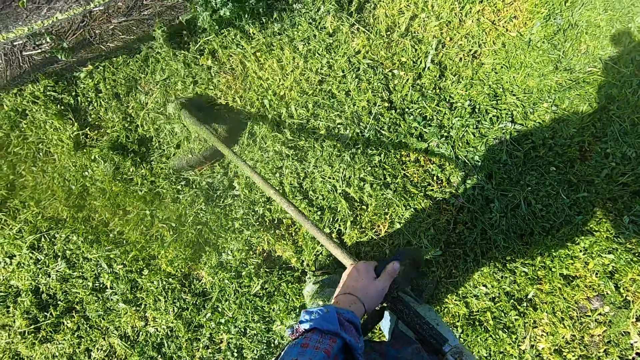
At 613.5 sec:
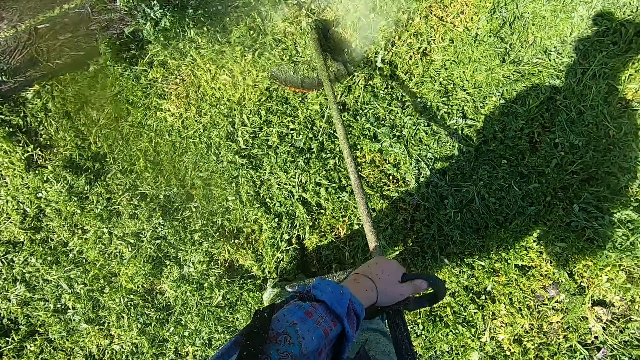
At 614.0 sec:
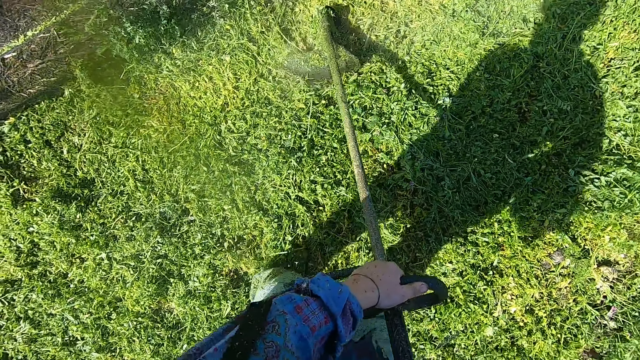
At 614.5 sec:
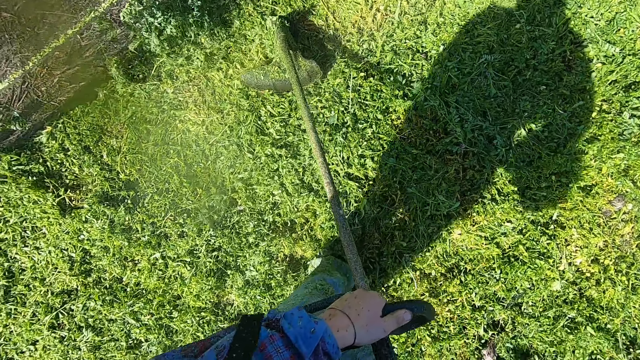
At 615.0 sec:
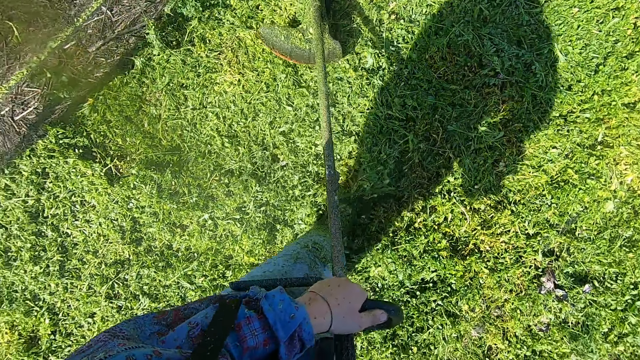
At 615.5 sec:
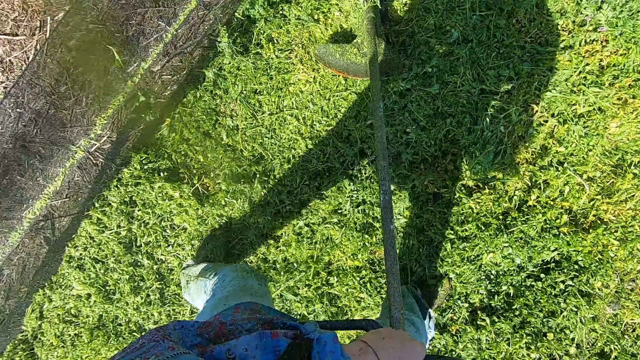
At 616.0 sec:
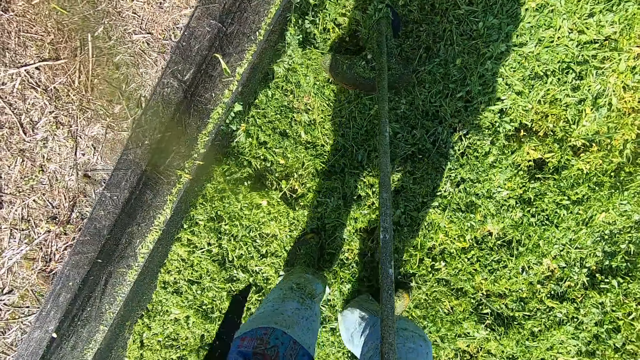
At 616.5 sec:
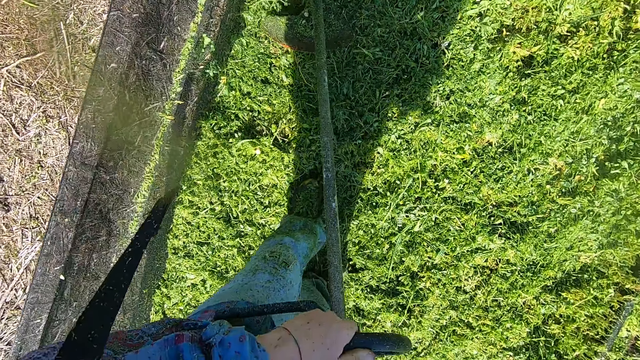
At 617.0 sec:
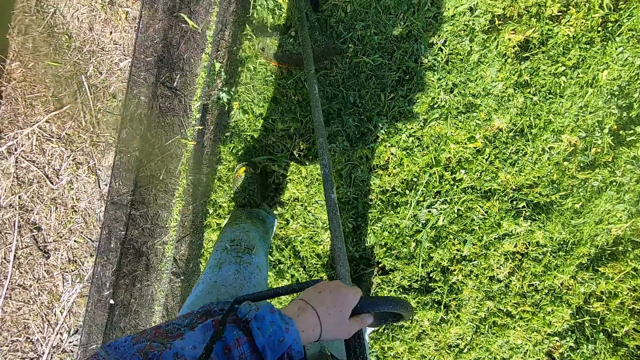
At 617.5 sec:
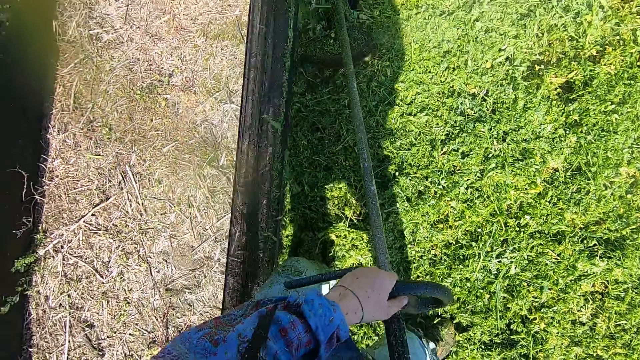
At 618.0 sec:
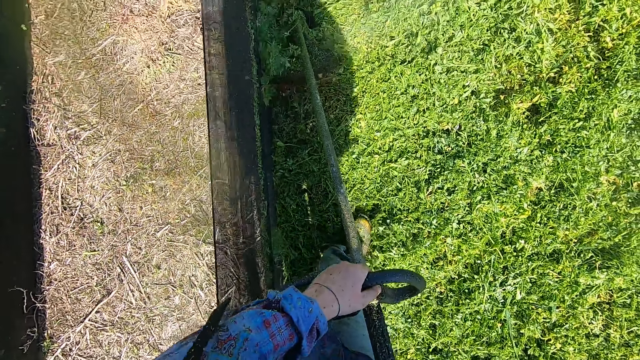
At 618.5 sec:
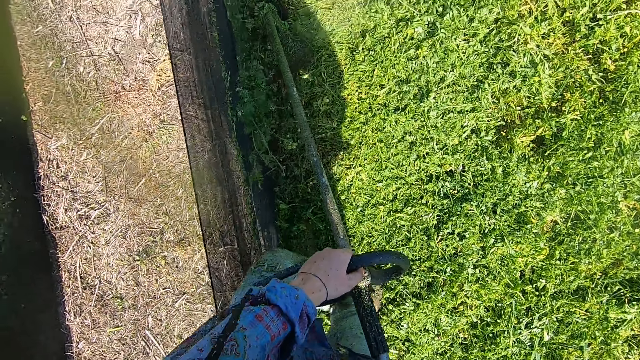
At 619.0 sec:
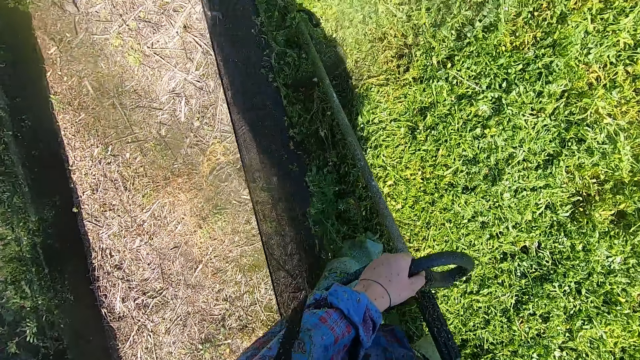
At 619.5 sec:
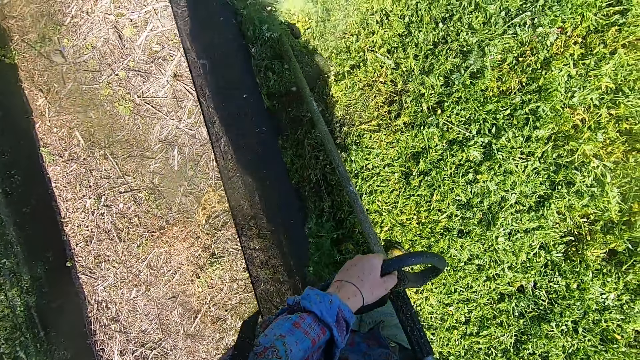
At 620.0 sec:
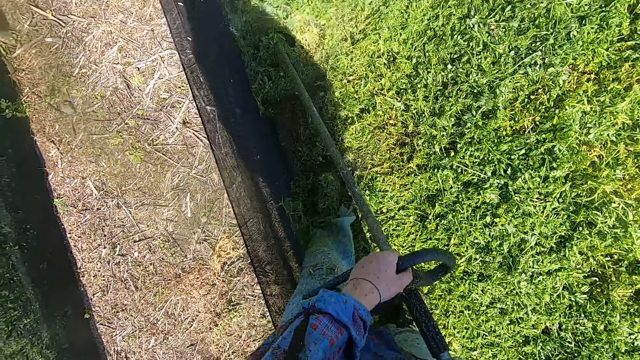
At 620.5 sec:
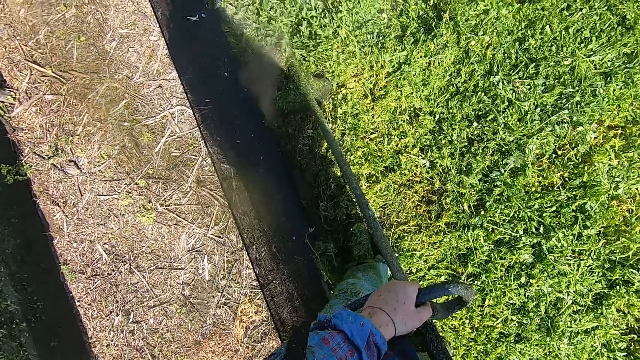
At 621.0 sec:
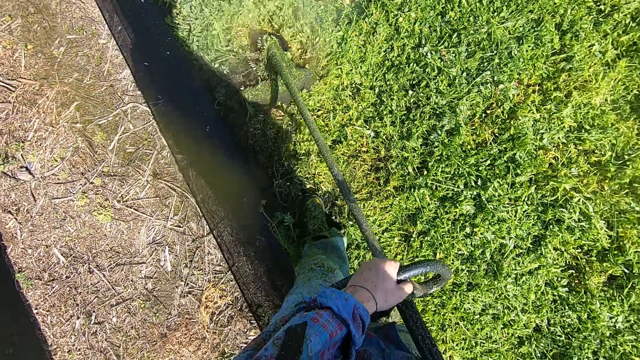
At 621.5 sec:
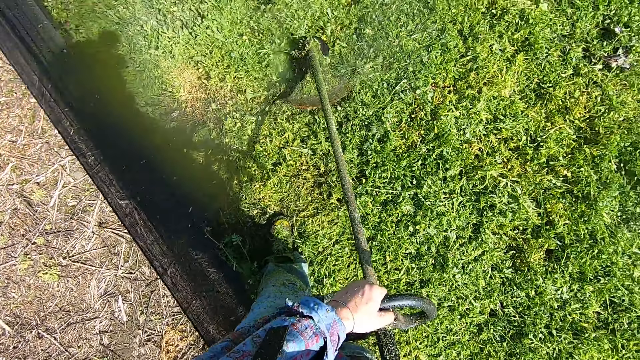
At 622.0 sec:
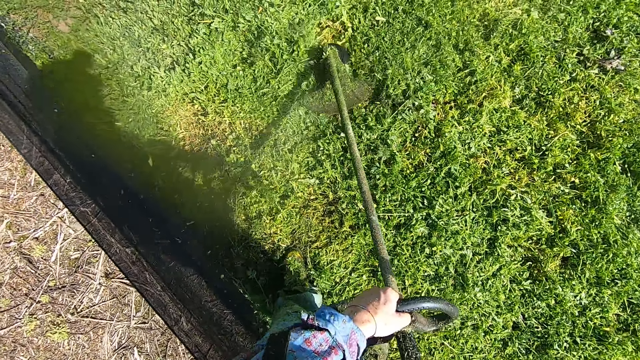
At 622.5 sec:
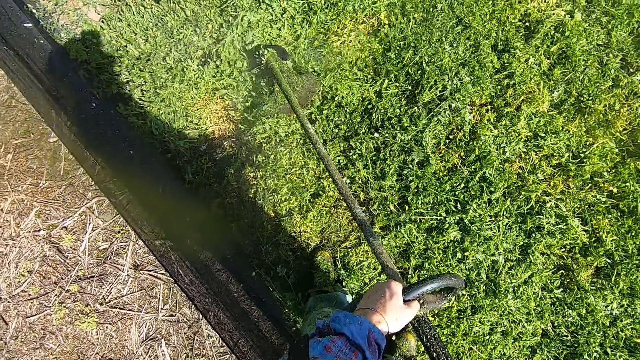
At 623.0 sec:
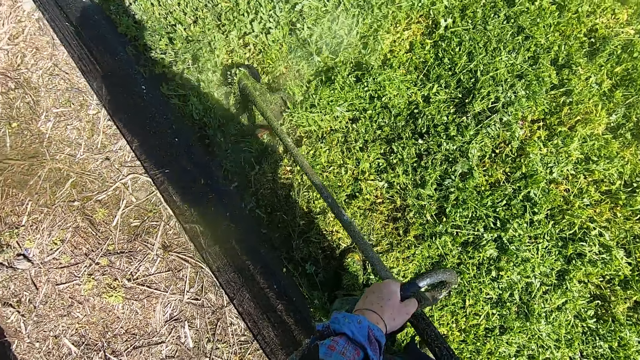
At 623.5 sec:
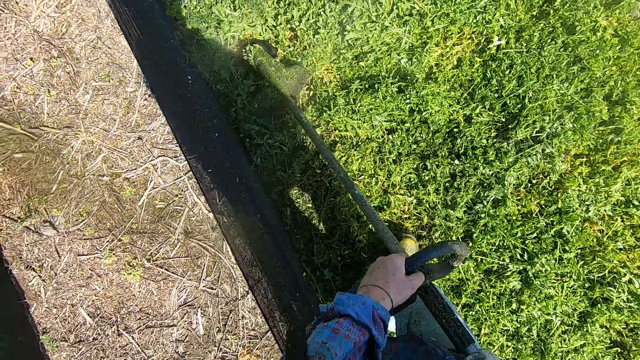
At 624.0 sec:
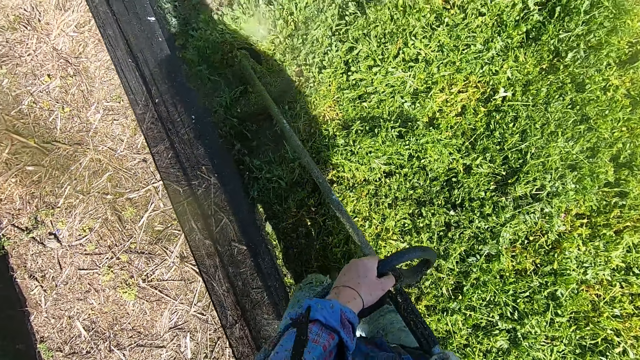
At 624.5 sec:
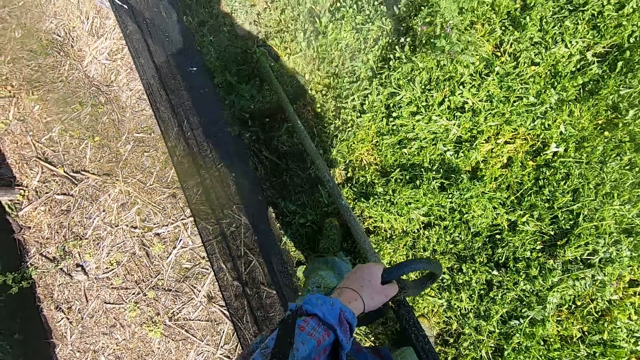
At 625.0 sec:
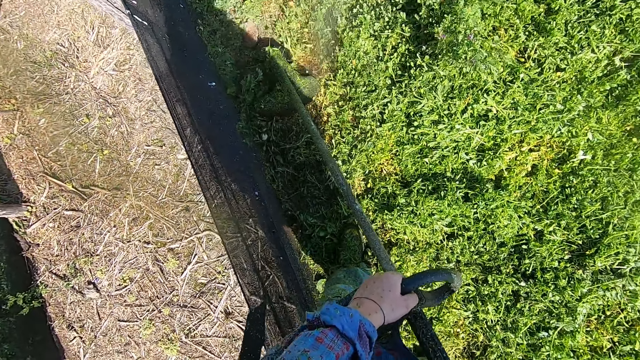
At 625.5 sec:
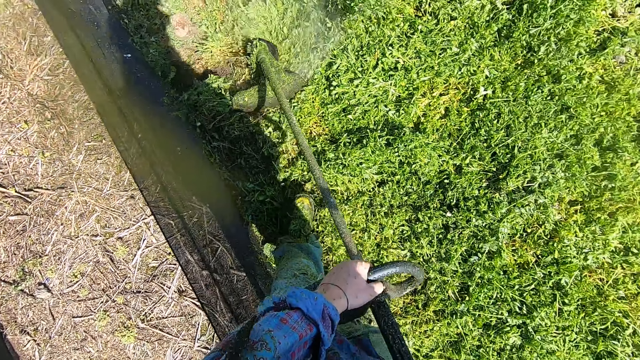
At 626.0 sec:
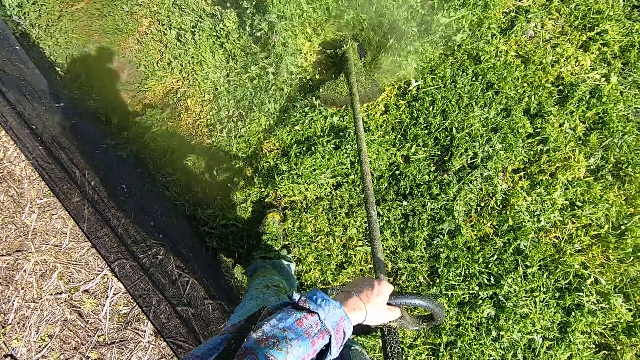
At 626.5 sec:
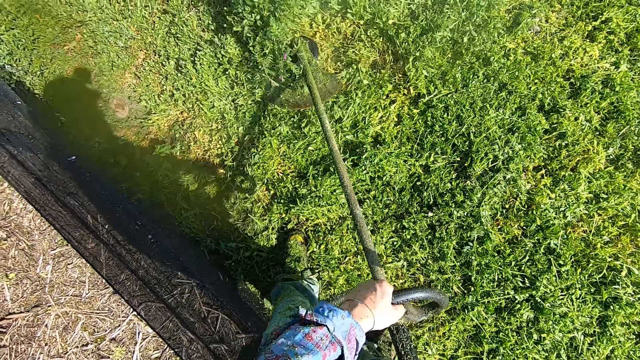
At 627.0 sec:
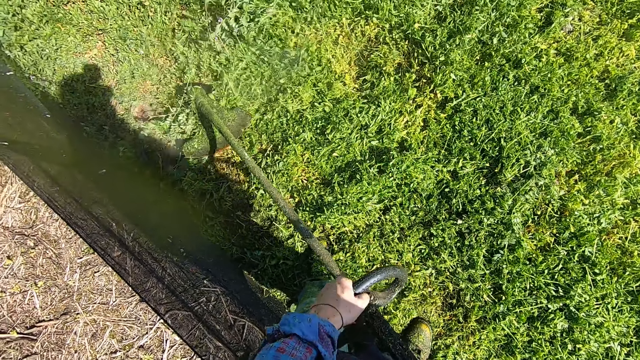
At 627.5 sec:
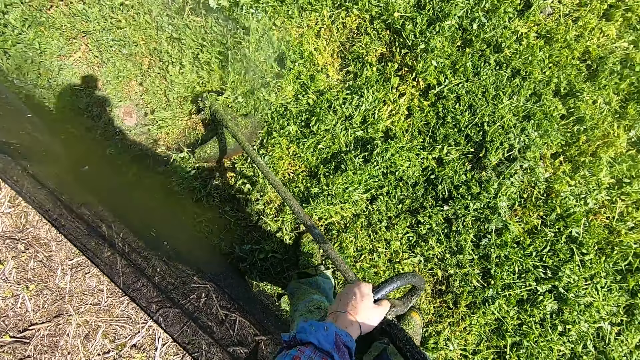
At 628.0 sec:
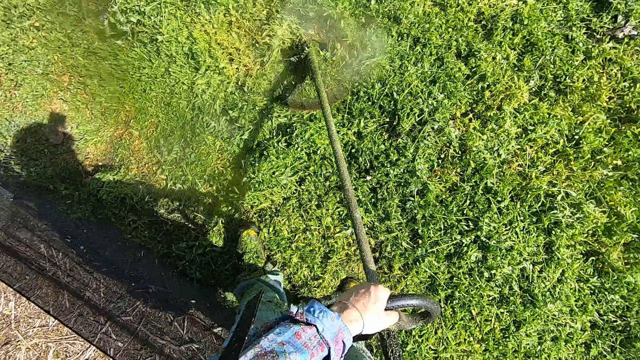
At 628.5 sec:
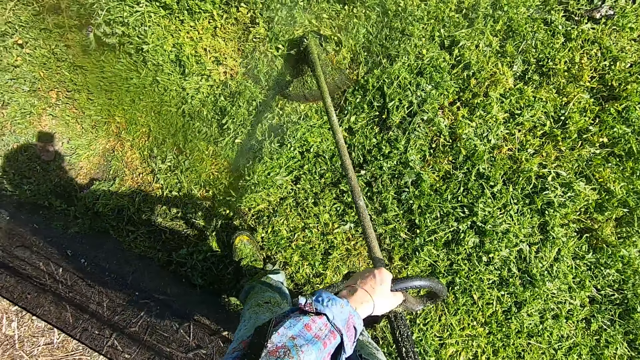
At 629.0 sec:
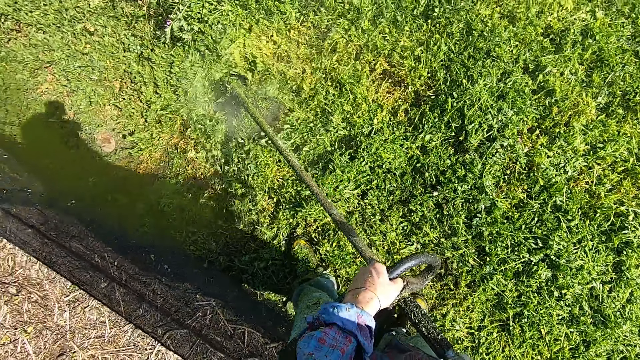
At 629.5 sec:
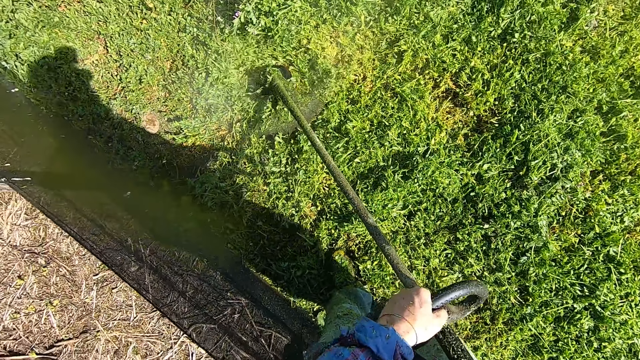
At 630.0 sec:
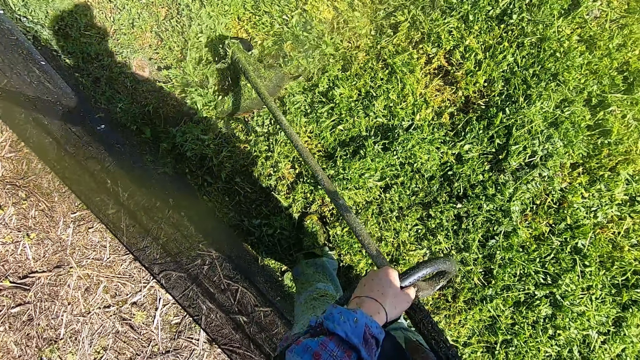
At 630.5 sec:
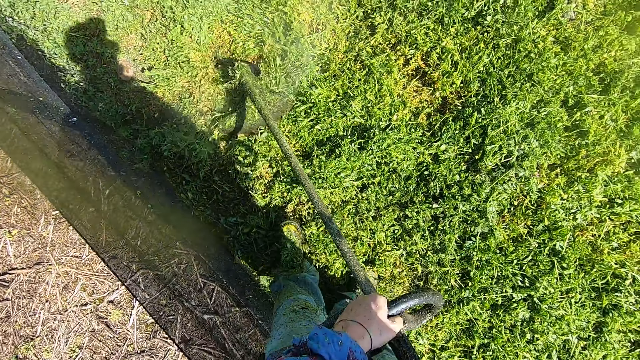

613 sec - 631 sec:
The camera wearer trims along the fencing. They turn trimming.

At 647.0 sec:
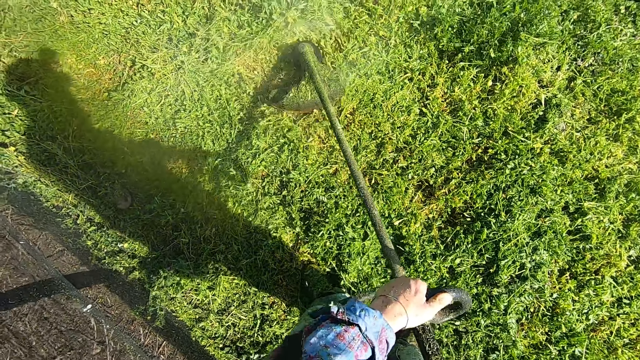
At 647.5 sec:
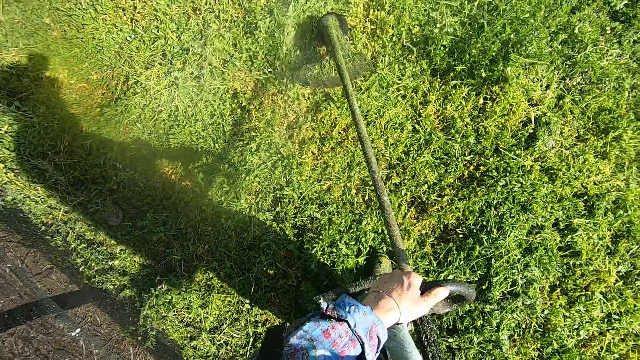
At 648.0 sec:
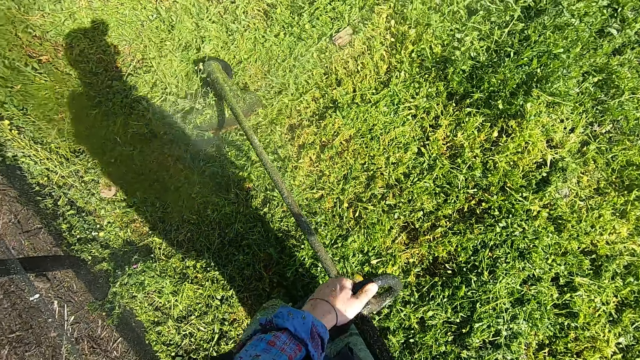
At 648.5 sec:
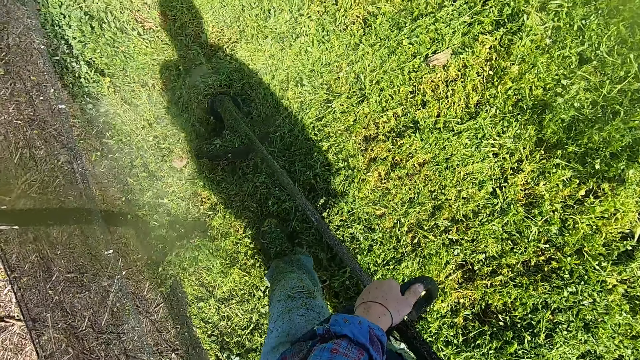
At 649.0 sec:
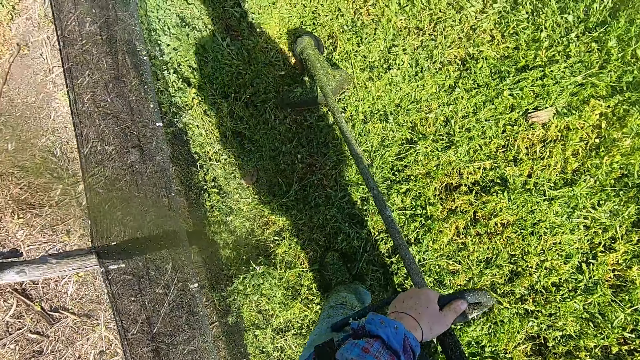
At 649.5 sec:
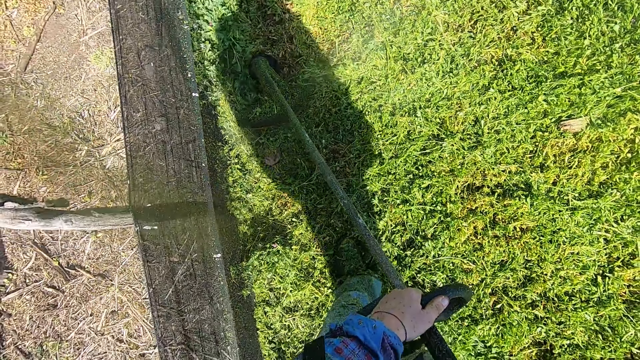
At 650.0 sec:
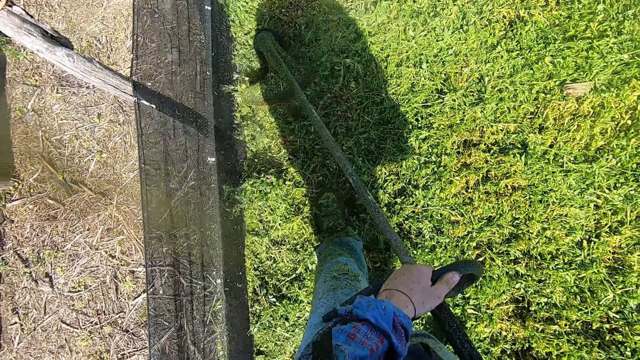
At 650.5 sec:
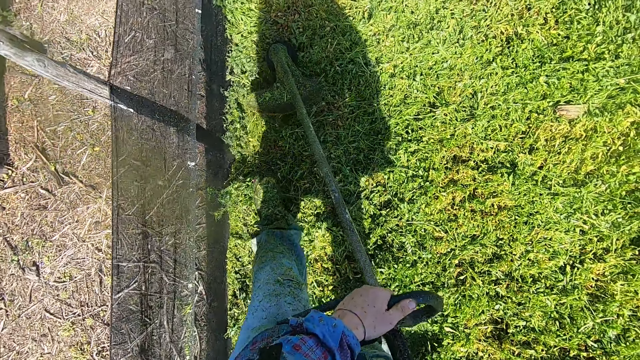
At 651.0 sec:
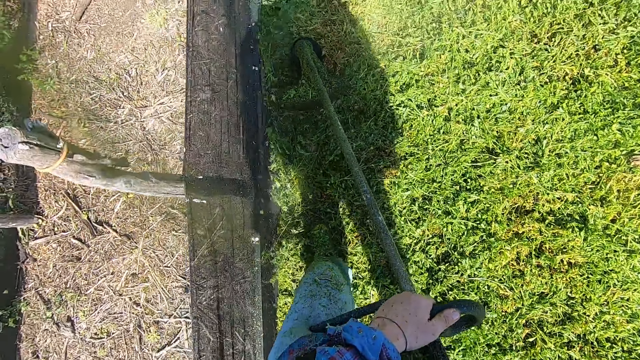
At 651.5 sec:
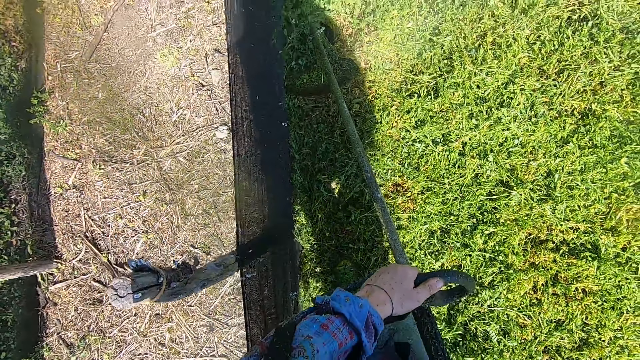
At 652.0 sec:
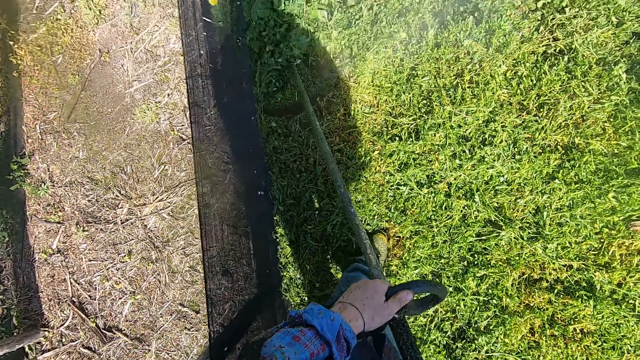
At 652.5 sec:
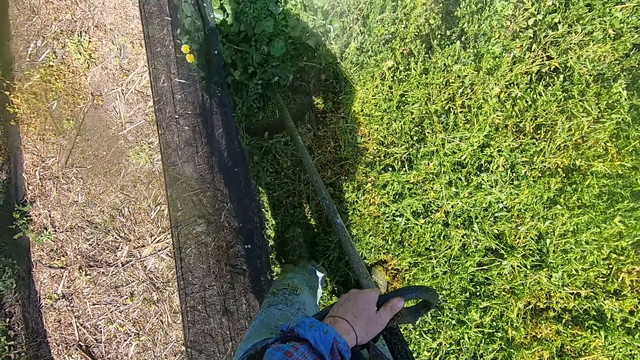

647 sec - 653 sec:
The camera wearer trims along the fence again.
